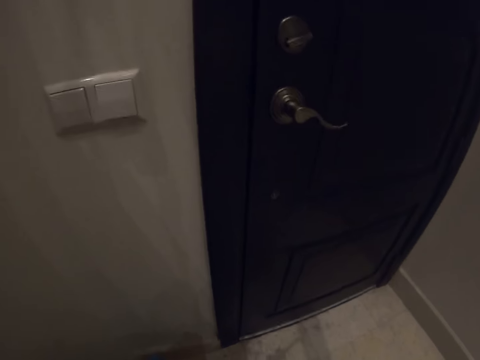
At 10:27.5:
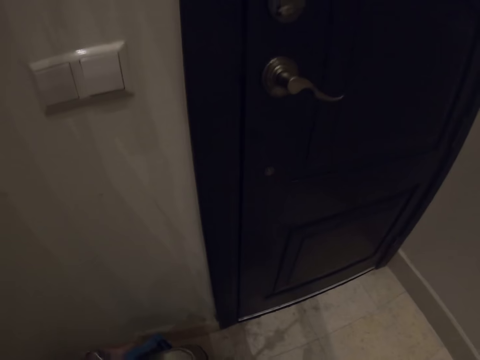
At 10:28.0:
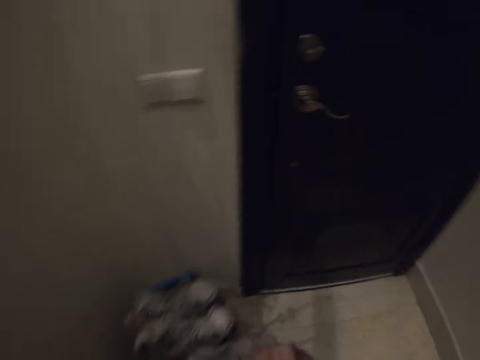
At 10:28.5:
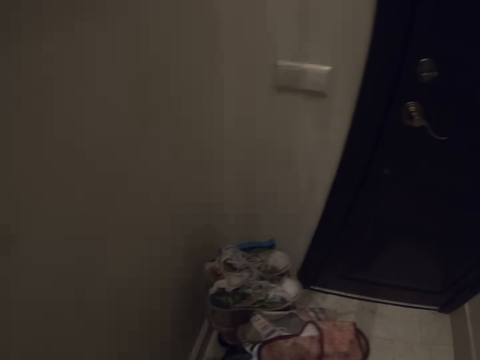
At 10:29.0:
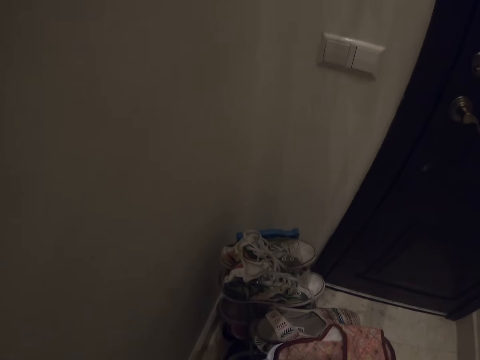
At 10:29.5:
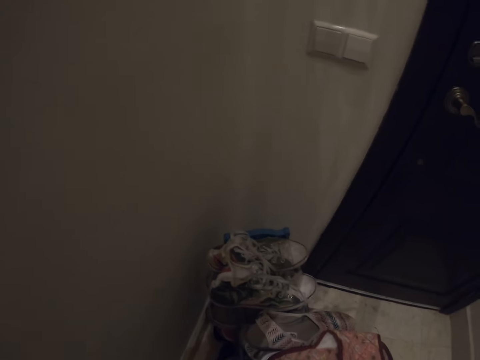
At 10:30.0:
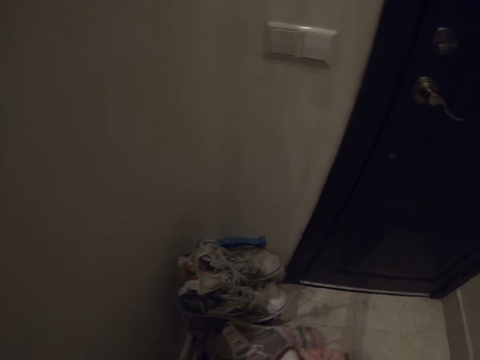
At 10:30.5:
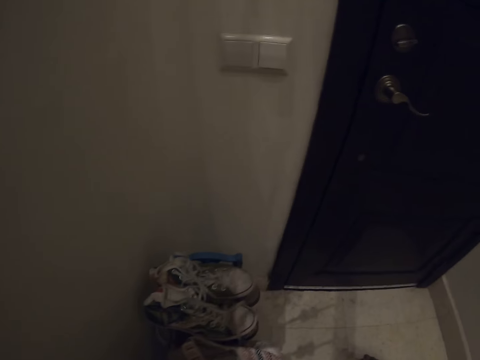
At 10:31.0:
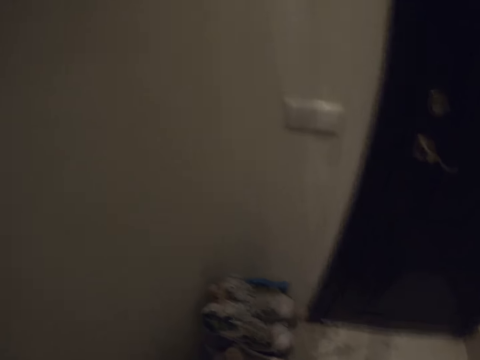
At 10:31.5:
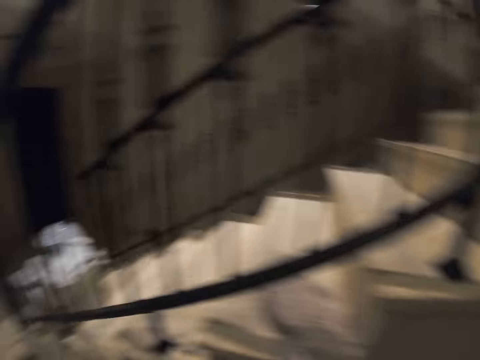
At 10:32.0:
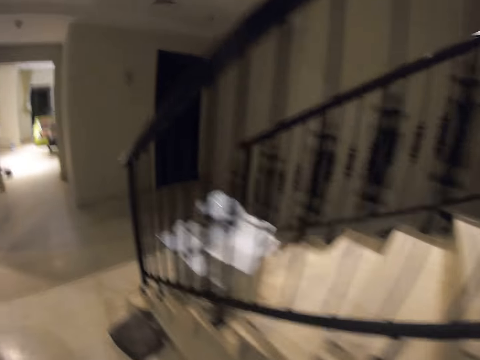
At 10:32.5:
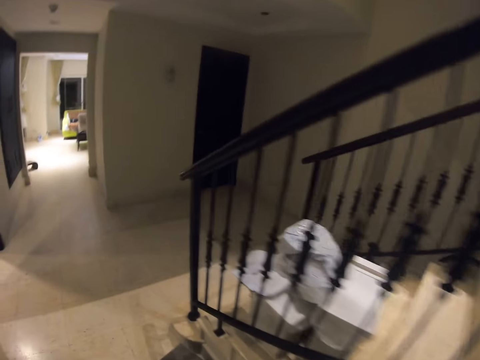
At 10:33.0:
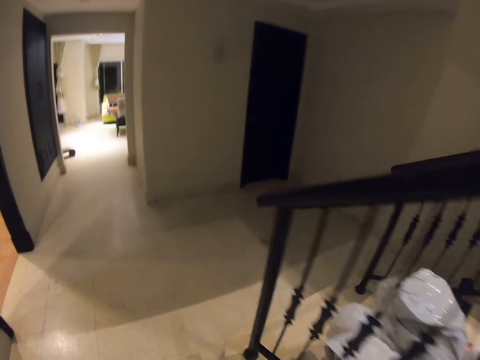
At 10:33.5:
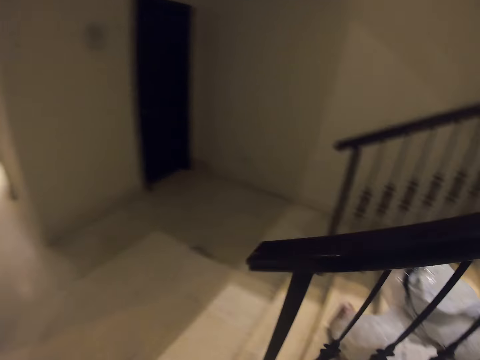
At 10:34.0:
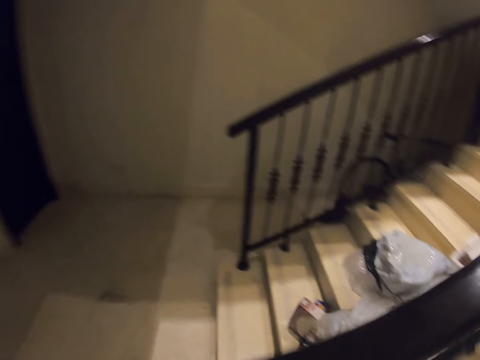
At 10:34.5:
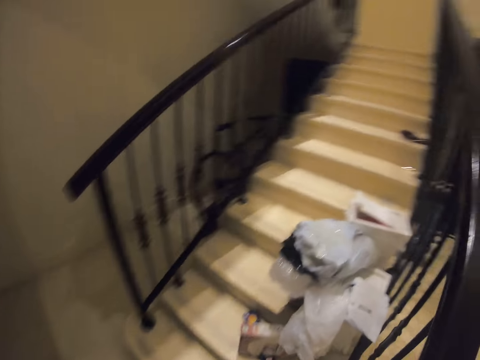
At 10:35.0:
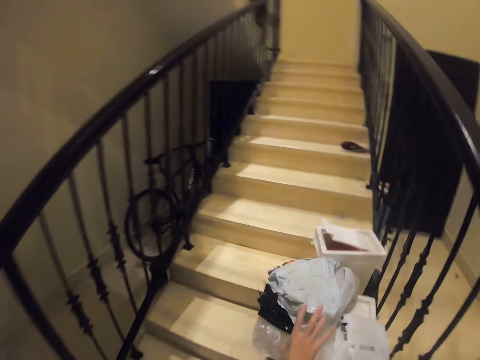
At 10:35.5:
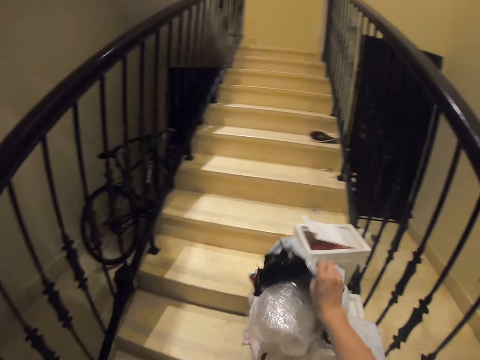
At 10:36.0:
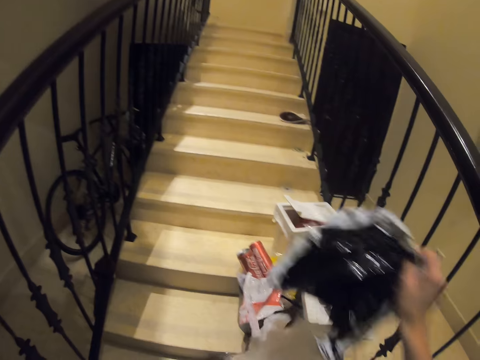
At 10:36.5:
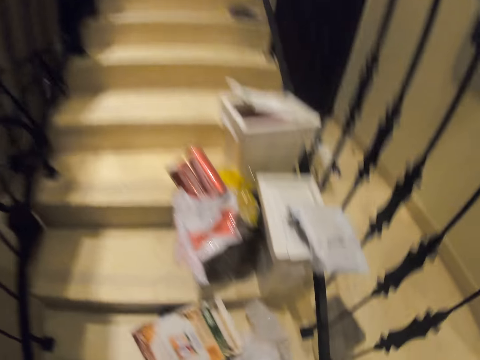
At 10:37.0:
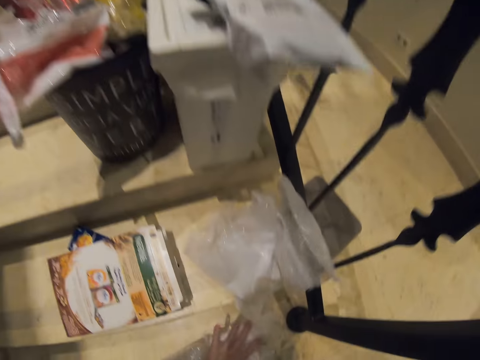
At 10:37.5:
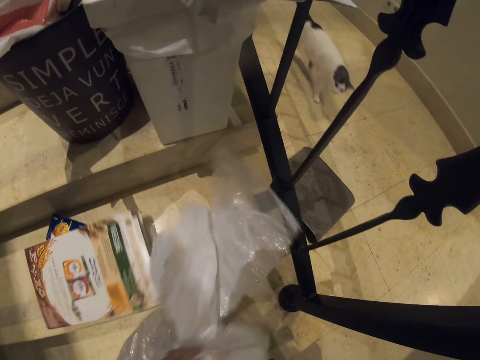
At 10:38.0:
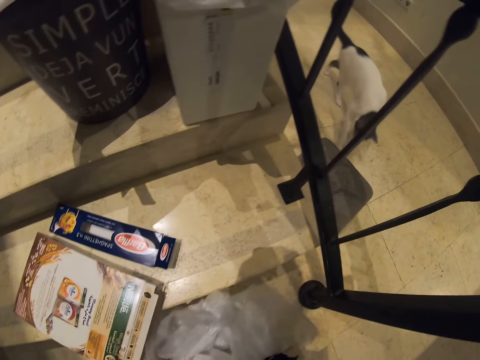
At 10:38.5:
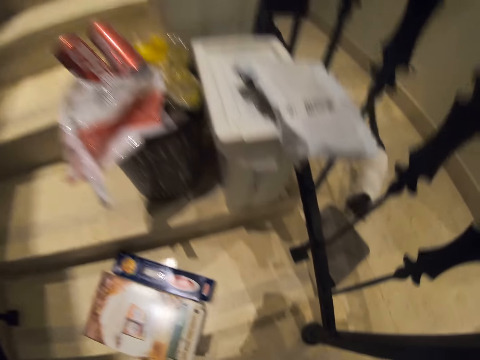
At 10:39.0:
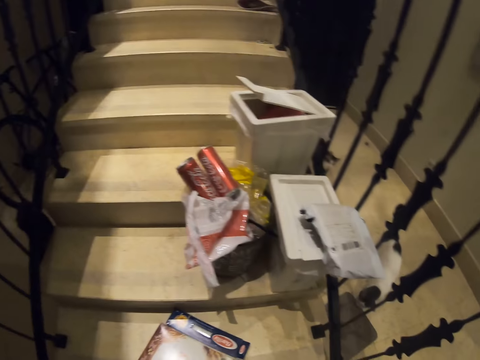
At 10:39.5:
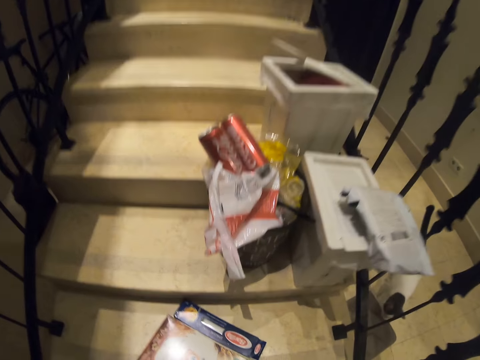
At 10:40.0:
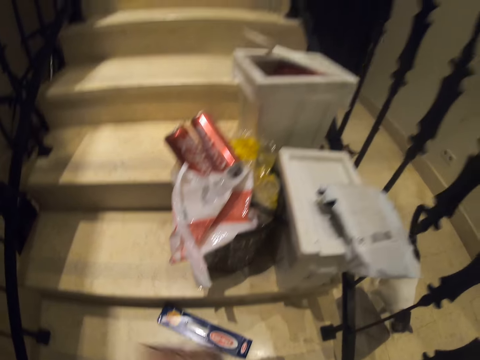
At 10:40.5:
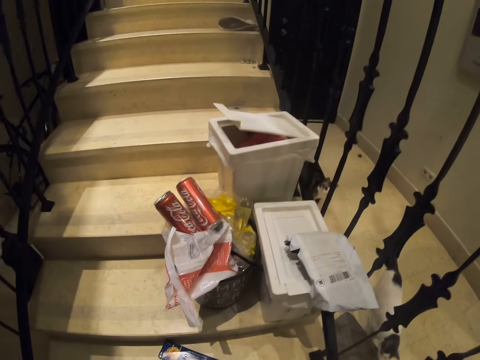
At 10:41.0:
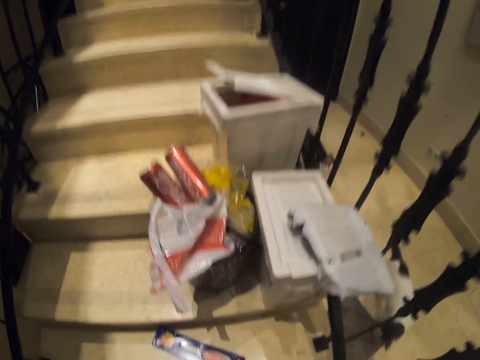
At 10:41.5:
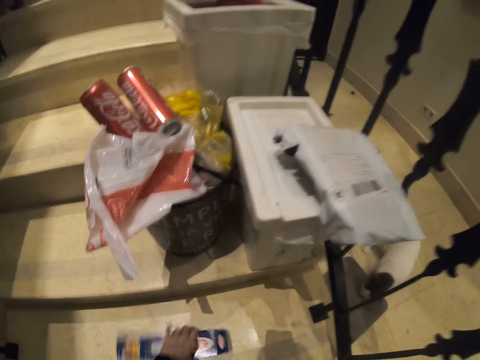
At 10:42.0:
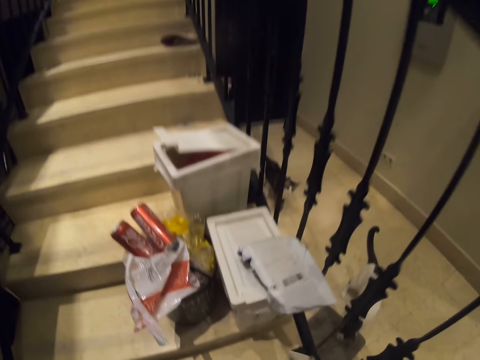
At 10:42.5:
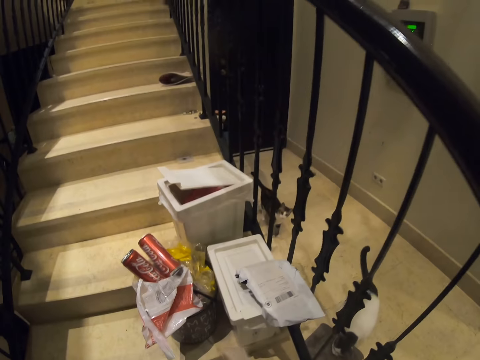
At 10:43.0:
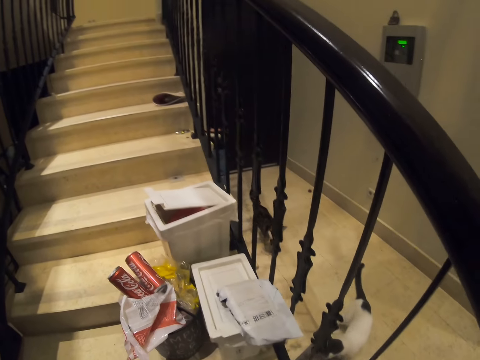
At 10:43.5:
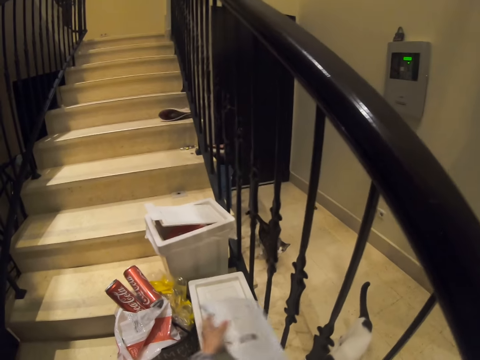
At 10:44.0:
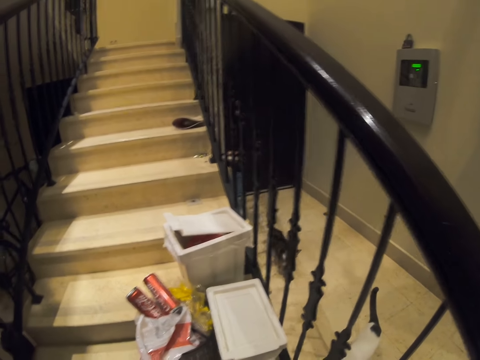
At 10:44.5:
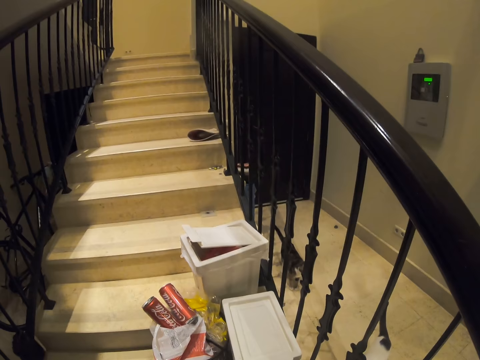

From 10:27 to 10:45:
The camera wearer places the shoes on the floor. He walks around. He picks the trash. He picks some clothes with his right hand. He looks at some plastic bags. He picks some papers from the ground.

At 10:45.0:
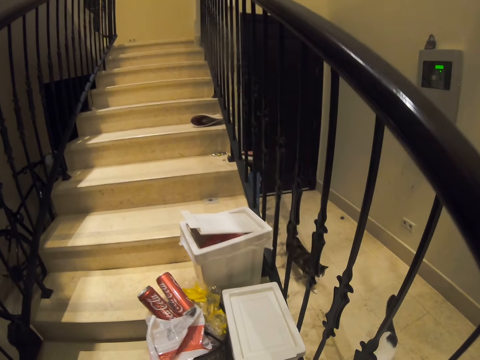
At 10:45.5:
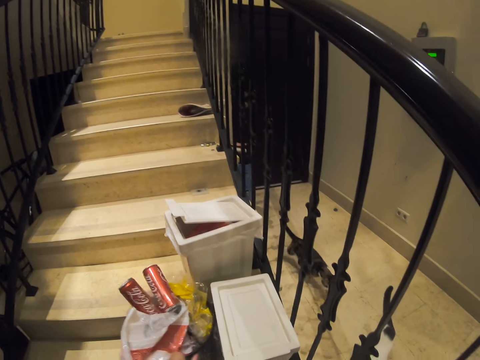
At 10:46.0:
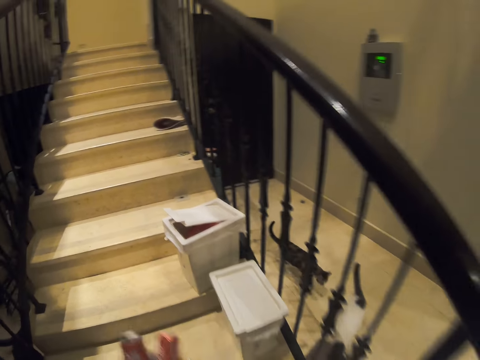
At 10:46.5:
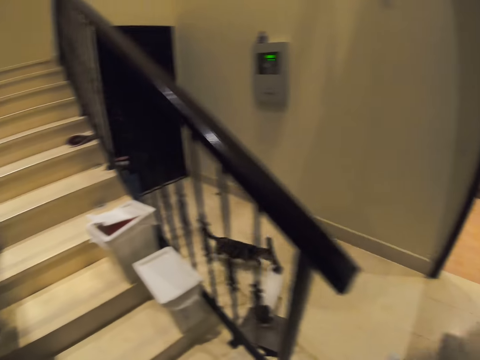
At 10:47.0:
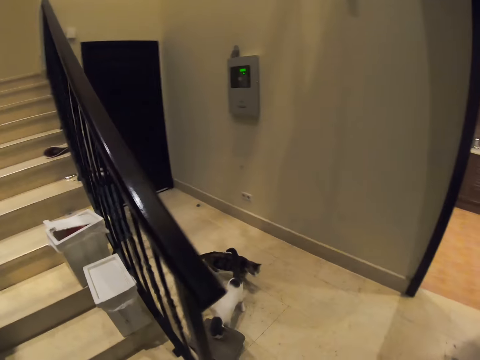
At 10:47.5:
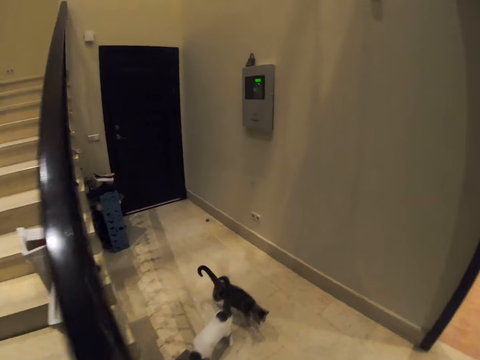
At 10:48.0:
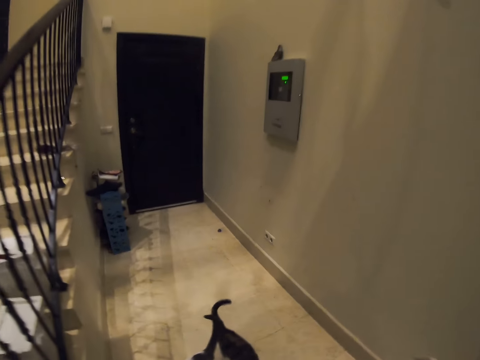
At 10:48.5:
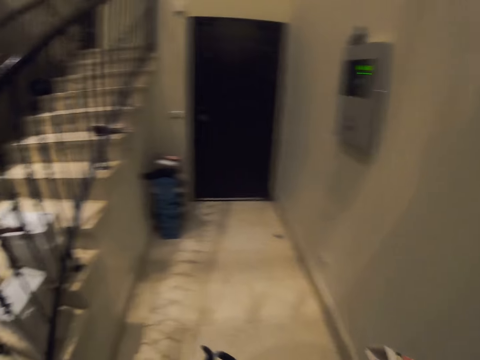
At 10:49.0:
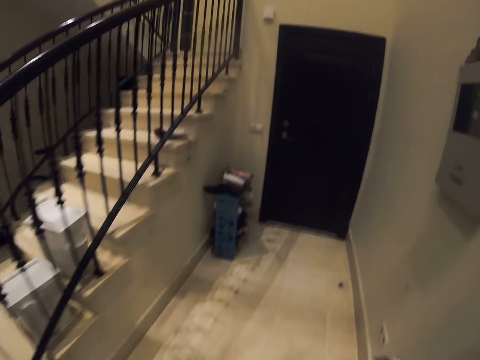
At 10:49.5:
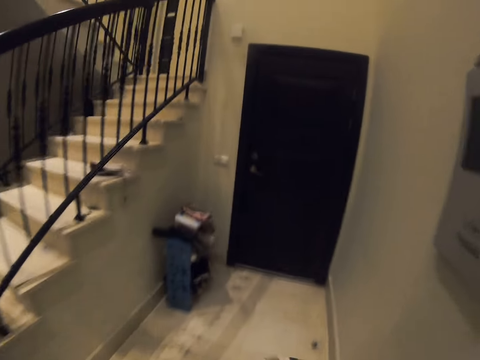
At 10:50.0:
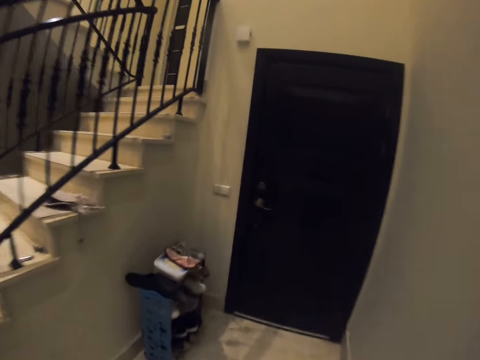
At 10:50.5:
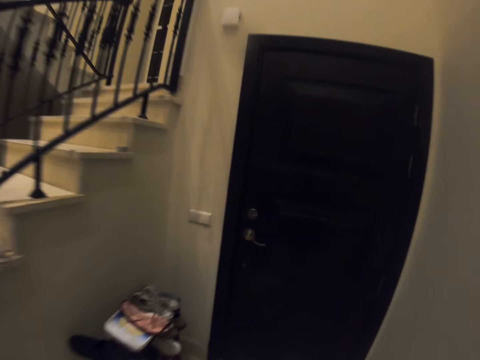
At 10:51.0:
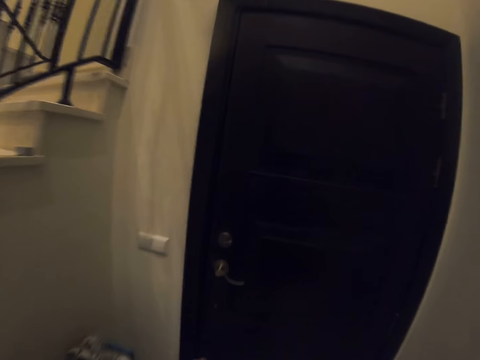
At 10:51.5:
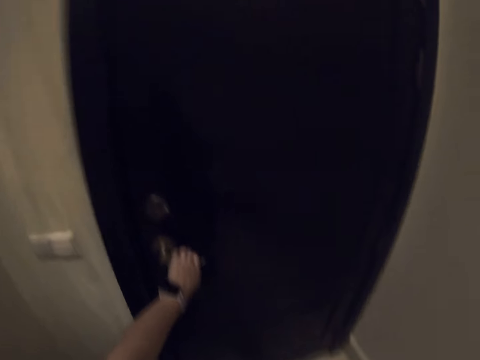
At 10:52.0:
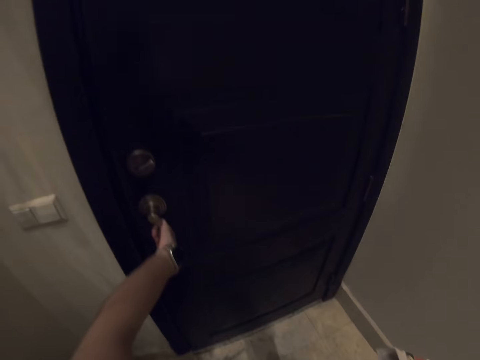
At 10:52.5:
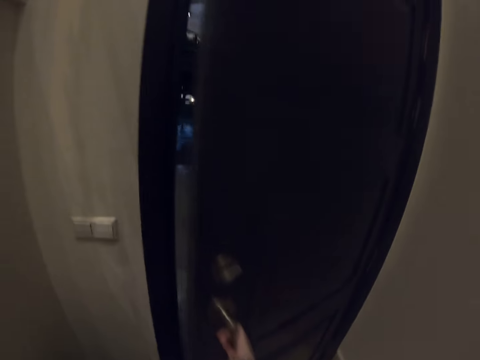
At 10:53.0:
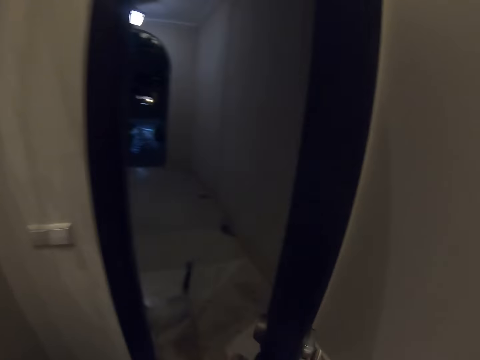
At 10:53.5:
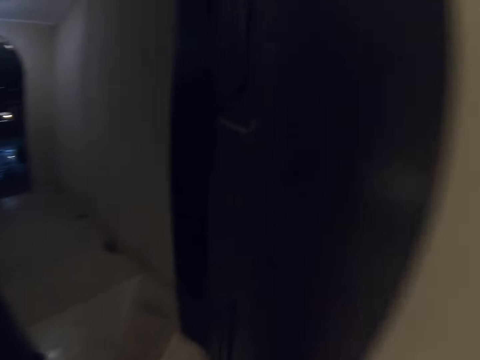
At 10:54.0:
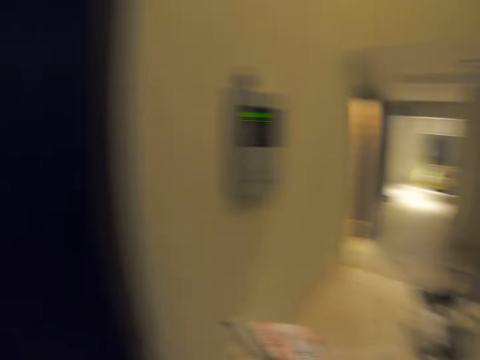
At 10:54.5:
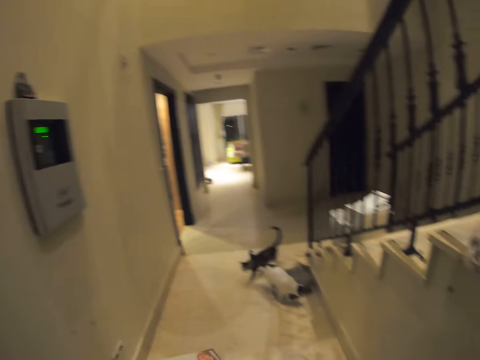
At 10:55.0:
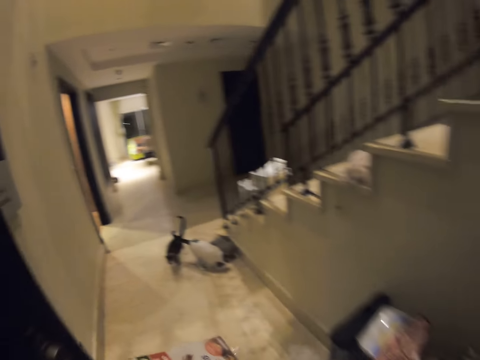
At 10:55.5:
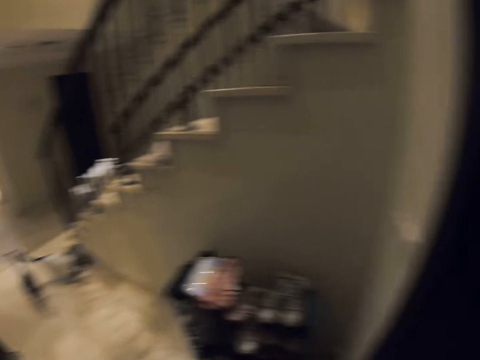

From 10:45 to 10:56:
The camera wearer picks a bucket of bottles. He walks around. He opens the door with his right hand.
